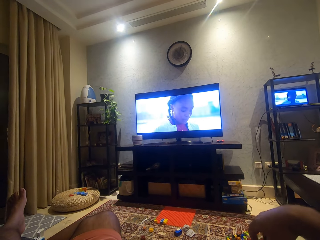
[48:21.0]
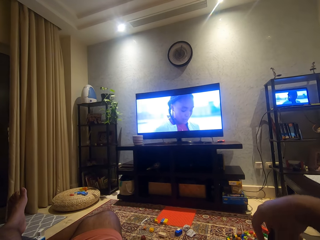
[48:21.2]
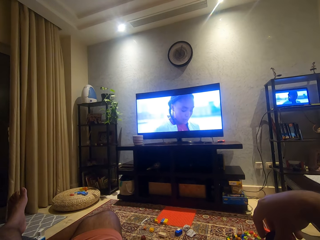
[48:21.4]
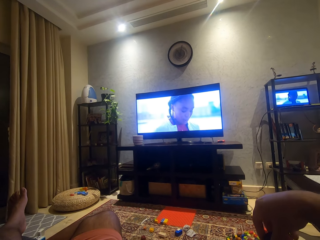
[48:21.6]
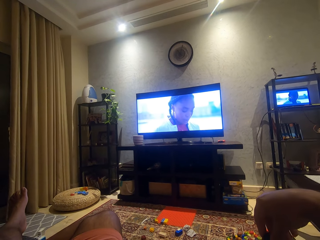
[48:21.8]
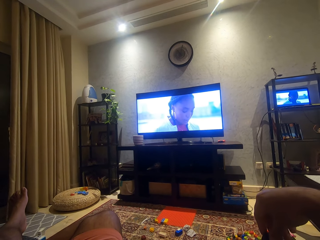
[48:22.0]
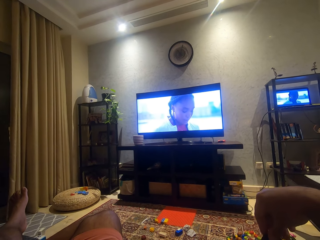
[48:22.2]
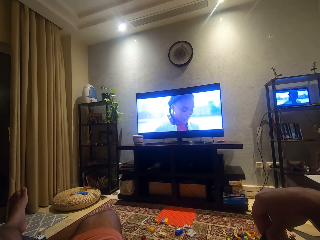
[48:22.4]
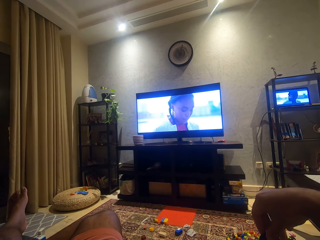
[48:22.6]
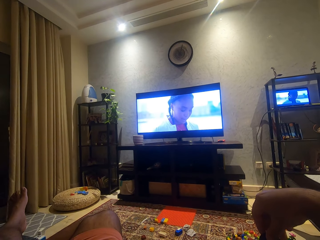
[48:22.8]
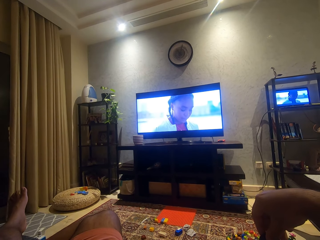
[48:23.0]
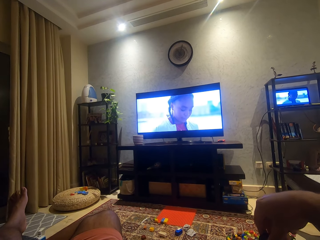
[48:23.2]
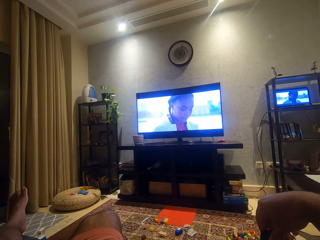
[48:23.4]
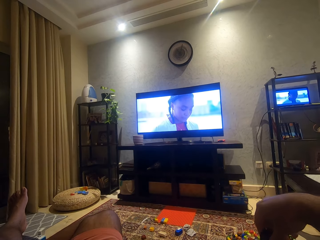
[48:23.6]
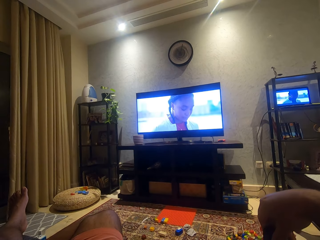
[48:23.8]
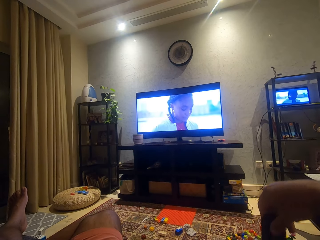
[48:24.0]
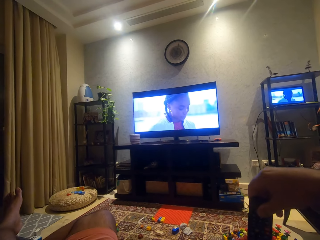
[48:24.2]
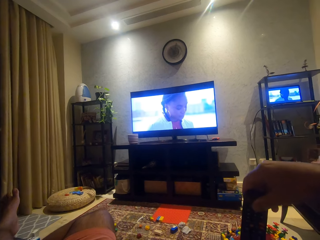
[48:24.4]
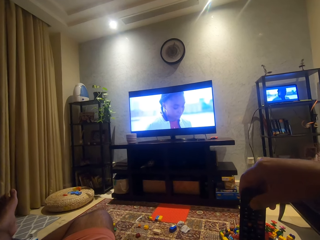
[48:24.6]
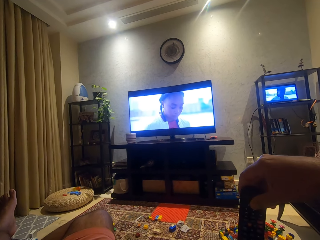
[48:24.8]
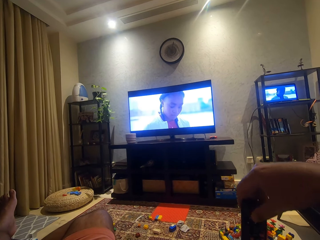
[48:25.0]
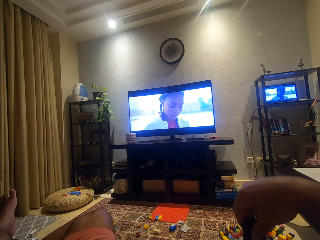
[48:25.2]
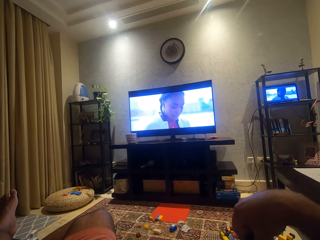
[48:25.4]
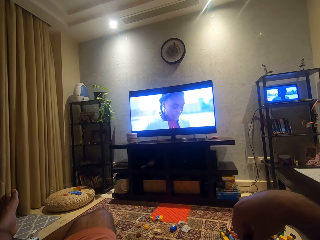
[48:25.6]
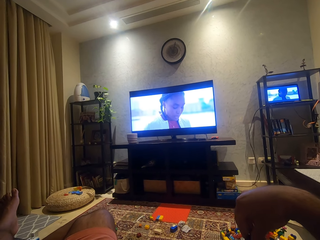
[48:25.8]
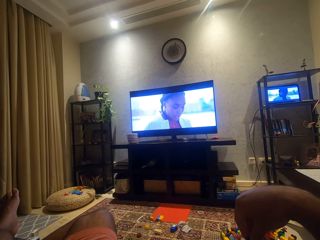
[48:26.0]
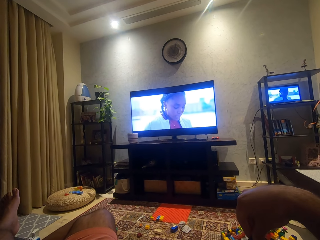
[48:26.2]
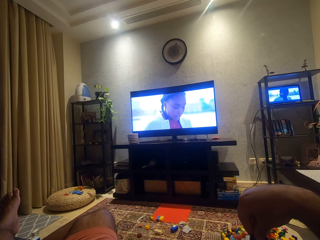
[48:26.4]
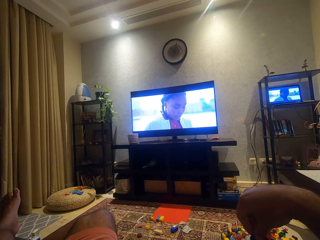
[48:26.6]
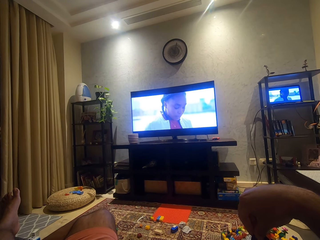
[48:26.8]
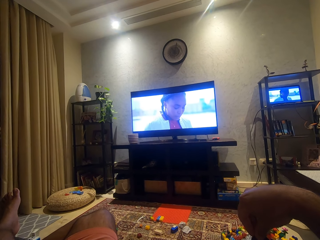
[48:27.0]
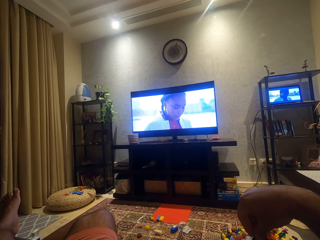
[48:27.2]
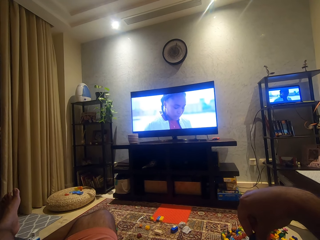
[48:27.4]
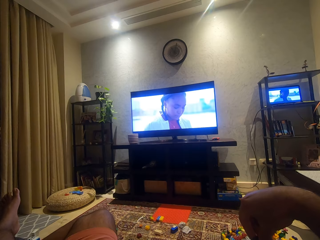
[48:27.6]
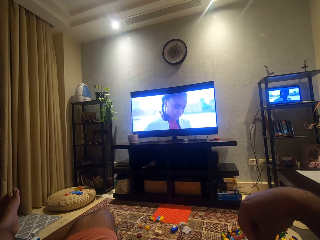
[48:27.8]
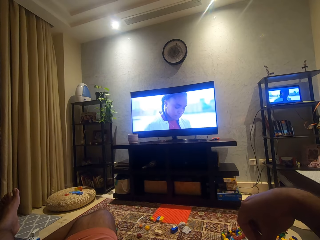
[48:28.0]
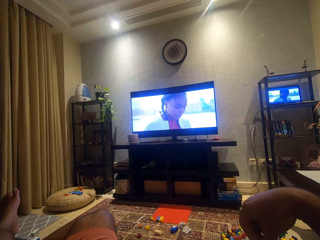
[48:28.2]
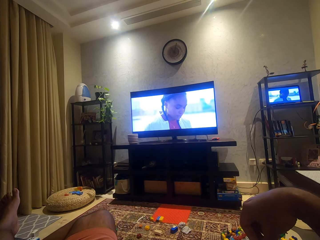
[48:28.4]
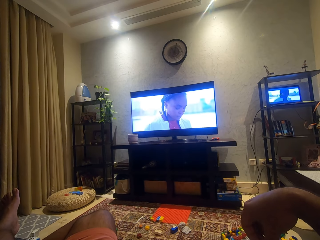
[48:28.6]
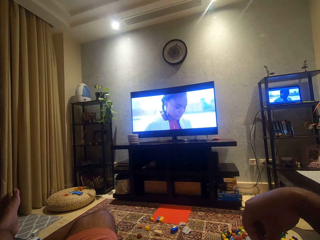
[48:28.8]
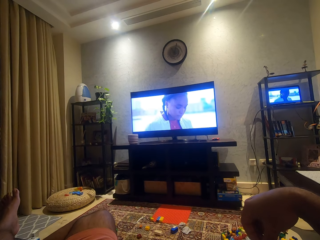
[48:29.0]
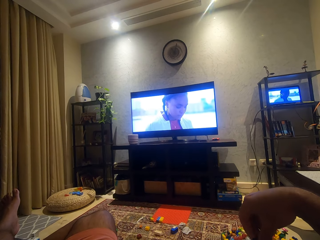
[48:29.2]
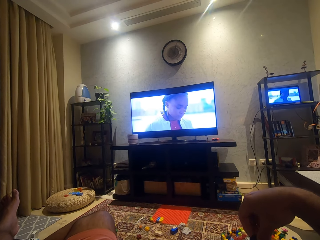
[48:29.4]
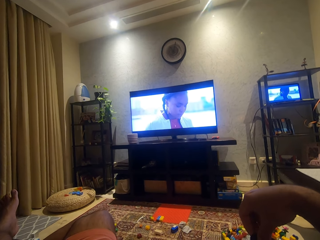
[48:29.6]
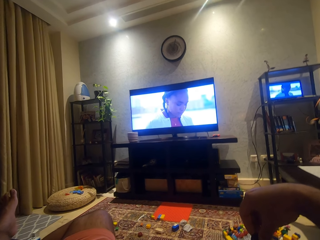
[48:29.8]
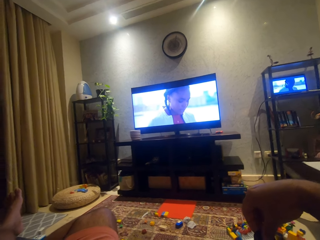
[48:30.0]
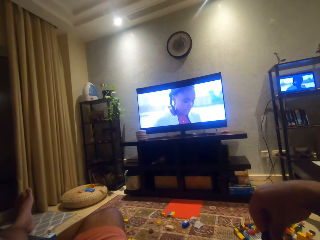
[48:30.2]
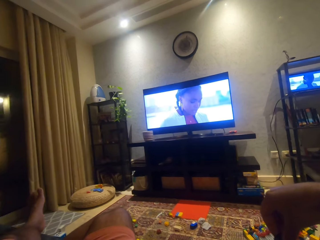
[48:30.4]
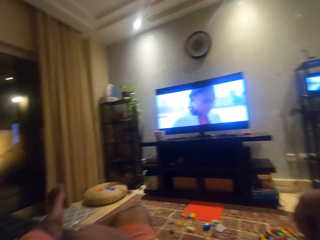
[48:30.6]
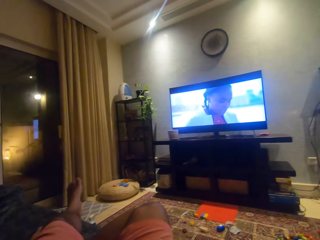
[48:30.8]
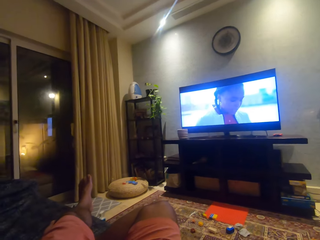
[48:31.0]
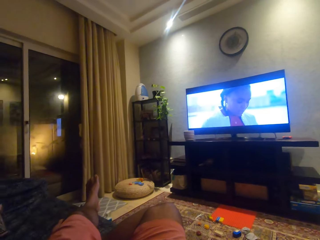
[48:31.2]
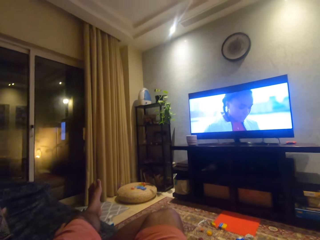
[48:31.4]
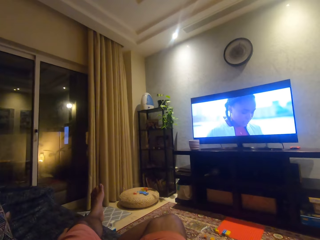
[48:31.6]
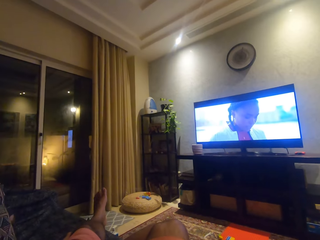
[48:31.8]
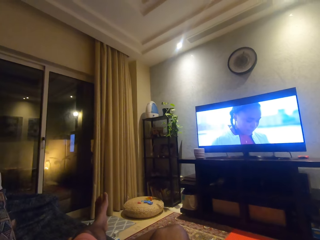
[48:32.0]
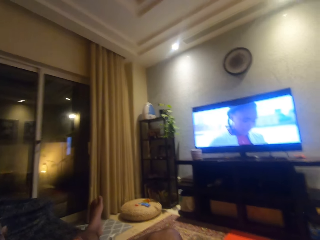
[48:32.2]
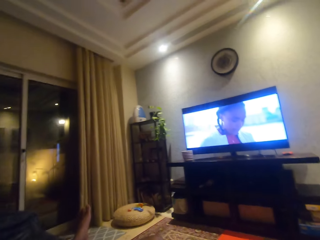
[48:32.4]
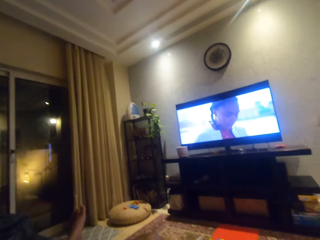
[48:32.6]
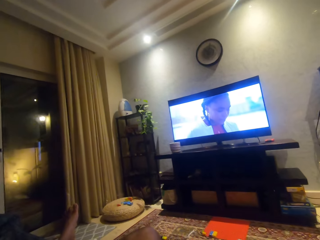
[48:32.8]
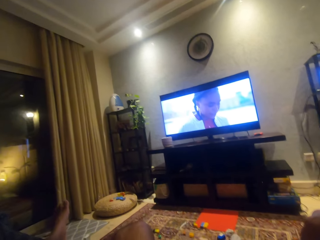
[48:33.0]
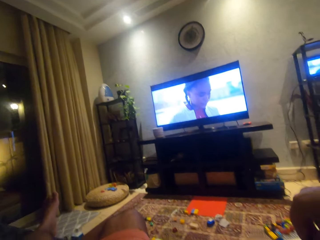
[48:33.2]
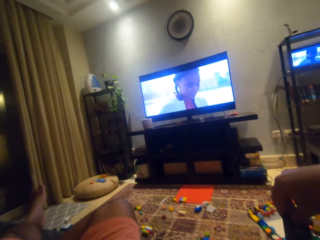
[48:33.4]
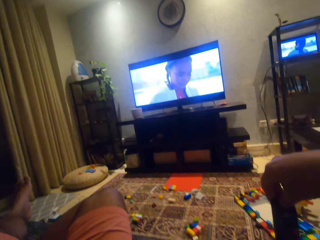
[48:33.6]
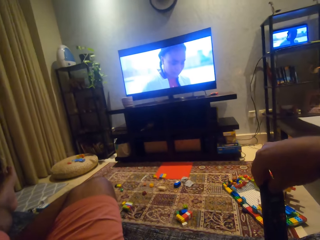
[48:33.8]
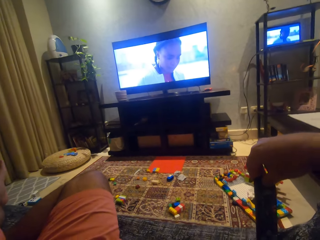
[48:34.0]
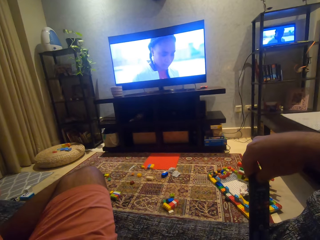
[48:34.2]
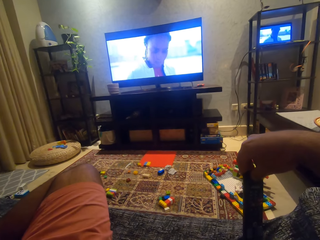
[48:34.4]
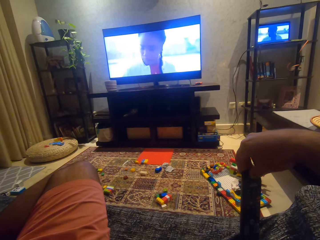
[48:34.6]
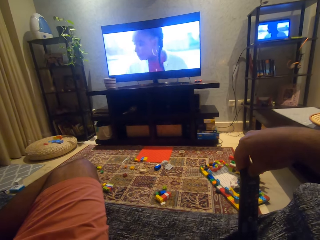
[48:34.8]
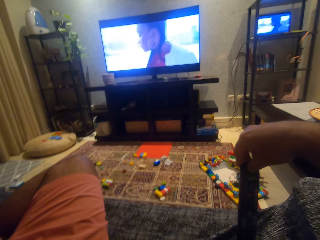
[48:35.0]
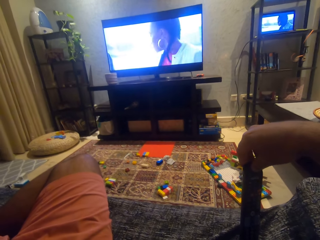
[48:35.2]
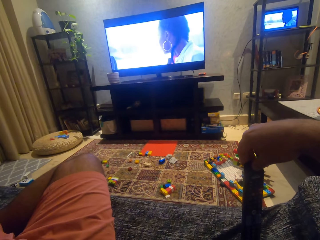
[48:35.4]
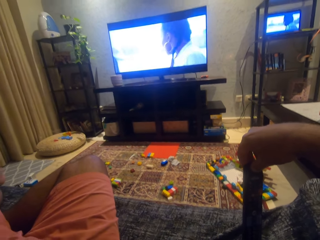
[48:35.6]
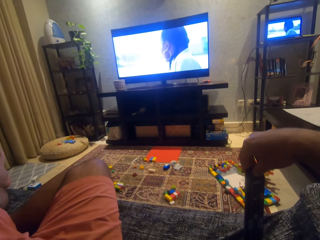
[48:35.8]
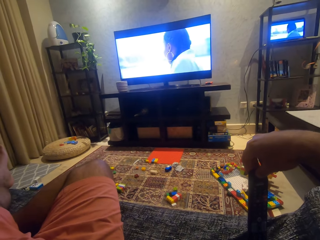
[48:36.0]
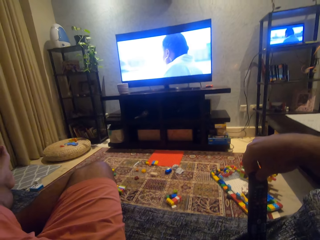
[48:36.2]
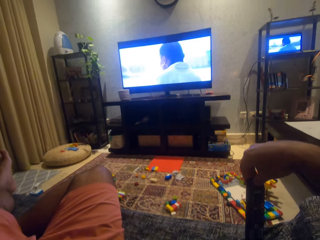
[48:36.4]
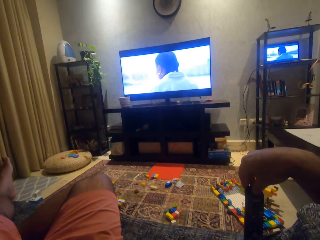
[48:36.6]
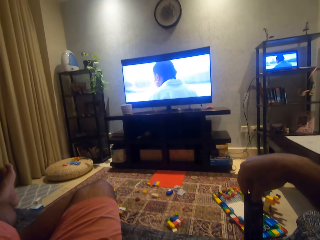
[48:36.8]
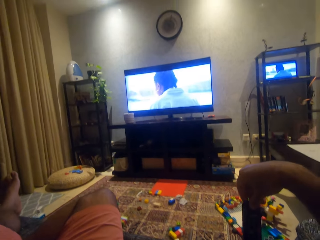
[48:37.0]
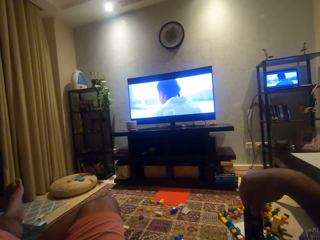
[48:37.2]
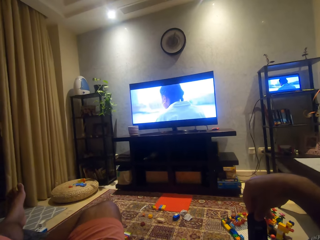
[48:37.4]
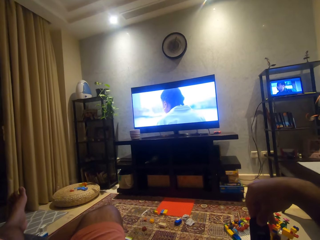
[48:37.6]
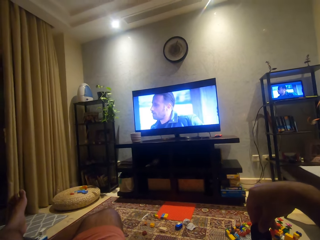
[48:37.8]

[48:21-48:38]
The camera wearer moves his hand. He looks around.

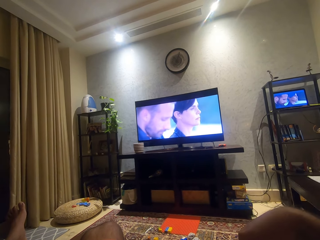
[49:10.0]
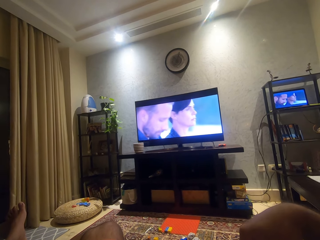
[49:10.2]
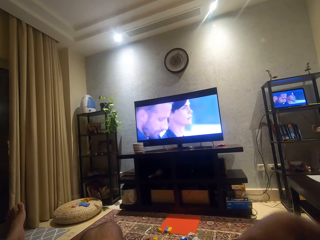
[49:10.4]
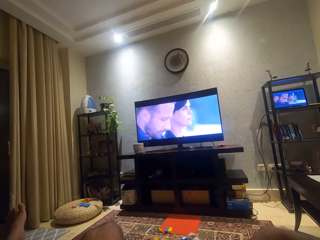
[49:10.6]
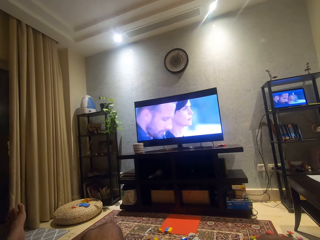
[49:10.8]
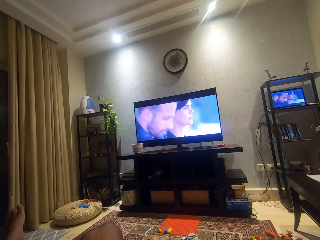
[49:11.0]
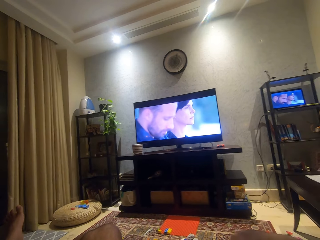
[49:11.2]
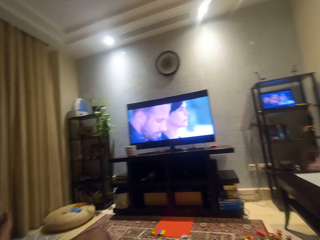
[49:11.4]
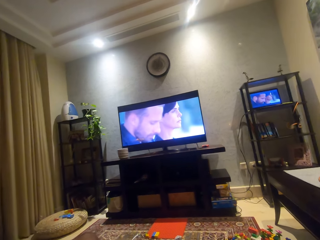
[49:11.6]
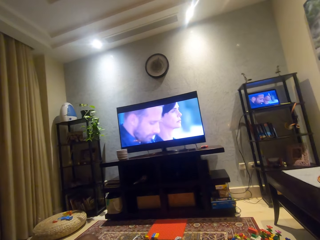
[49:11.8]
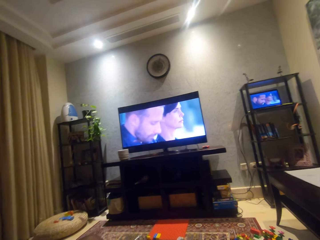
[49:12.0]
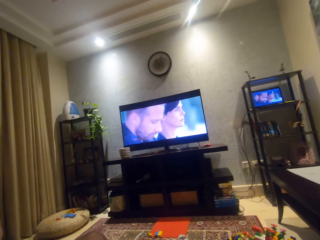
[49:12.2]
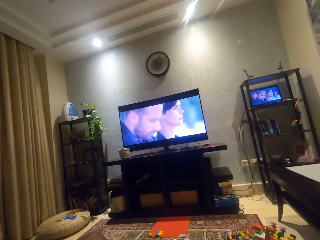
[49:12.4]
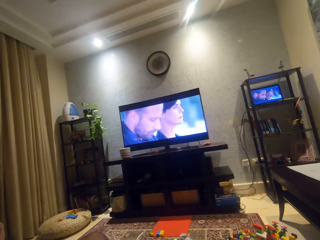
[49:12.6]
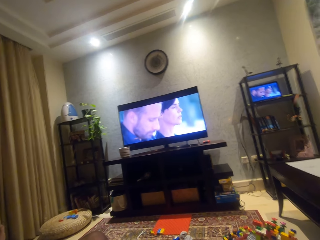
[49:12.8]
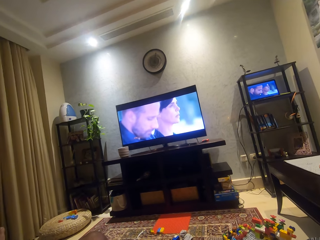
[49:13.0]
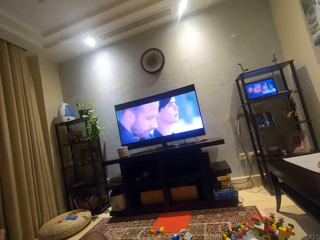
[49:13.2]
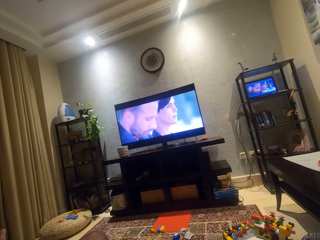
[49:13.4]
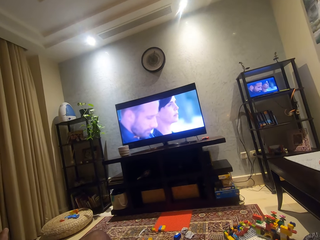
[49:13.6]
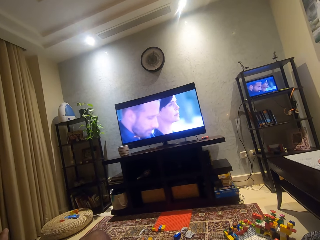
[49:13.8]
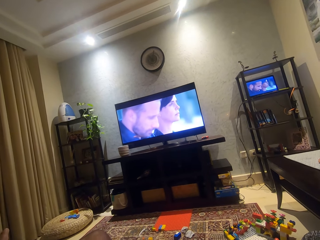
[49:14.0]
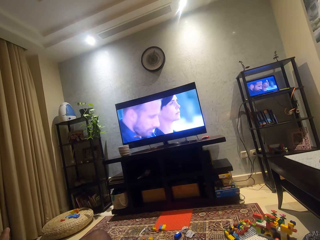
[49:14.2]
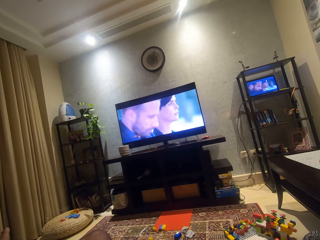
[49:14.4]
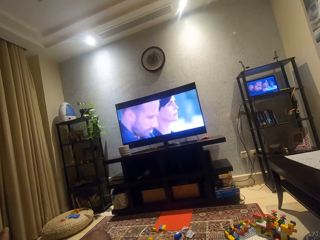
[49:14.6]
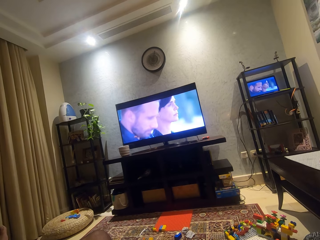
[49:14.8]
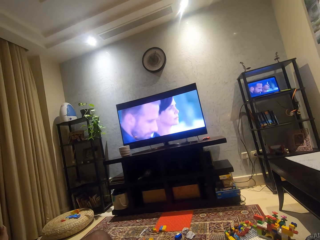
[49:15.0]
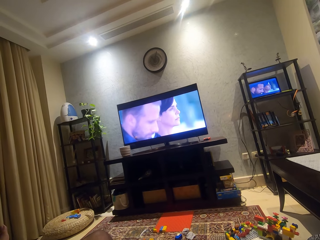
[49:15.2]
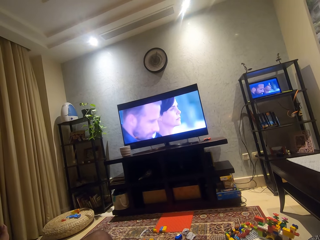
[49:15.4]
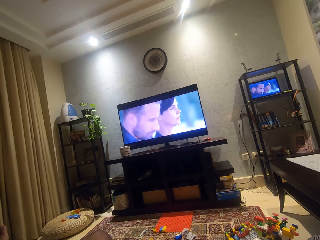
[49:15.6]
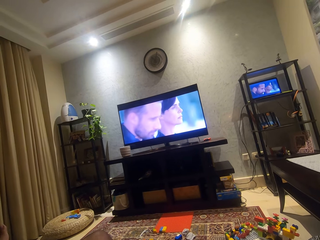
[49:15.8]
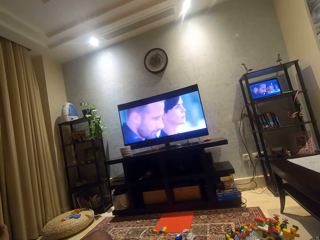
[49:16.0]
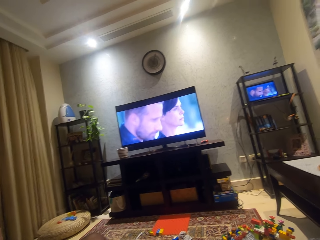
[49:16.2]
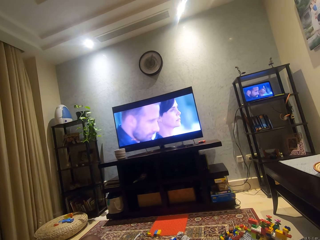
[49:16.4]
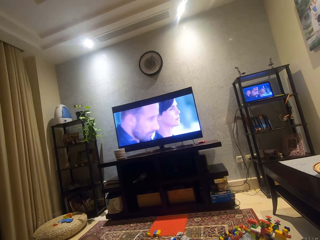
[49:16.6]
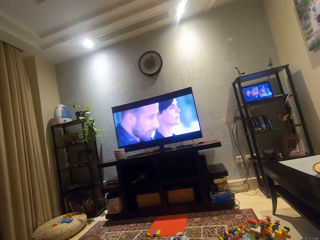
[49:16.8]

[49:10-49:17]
The camera wearer puts his hand down.
